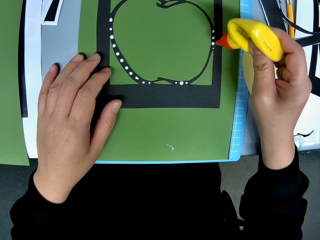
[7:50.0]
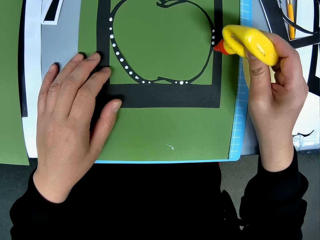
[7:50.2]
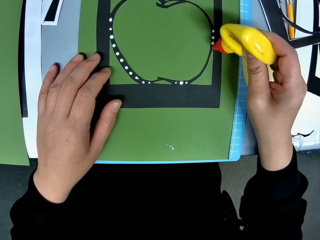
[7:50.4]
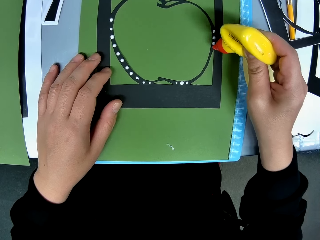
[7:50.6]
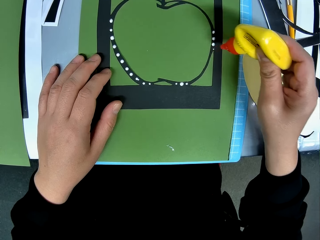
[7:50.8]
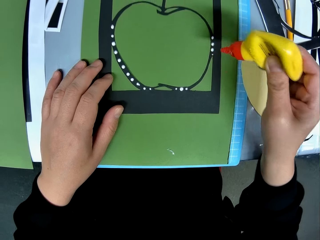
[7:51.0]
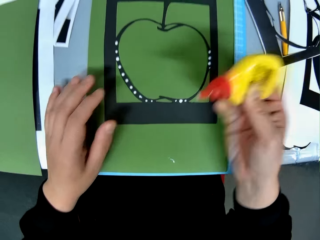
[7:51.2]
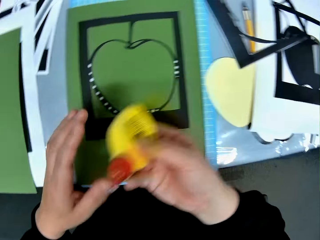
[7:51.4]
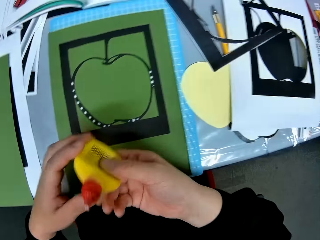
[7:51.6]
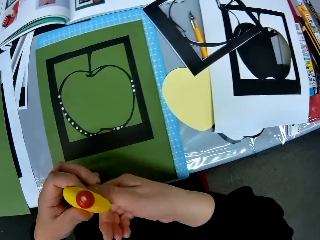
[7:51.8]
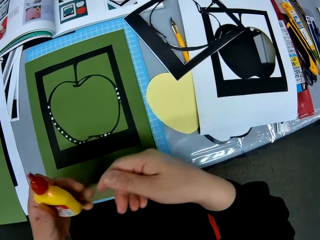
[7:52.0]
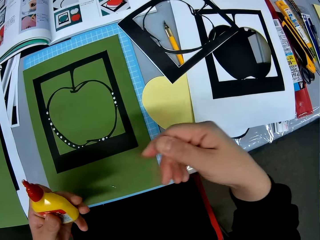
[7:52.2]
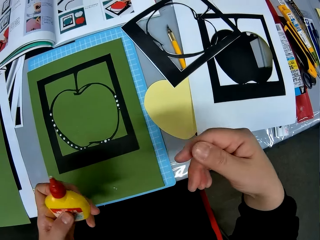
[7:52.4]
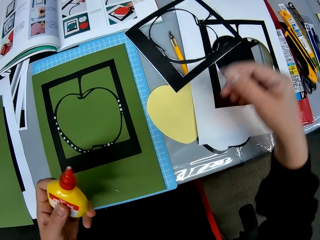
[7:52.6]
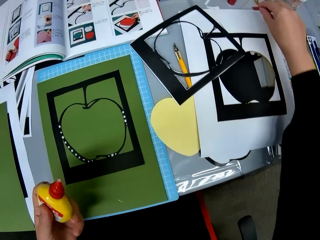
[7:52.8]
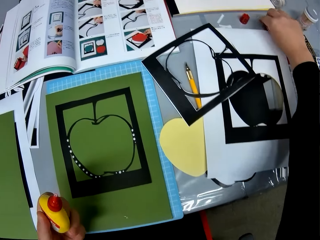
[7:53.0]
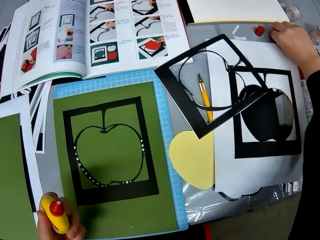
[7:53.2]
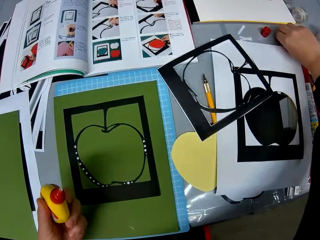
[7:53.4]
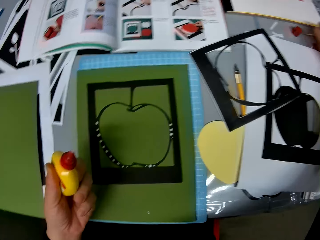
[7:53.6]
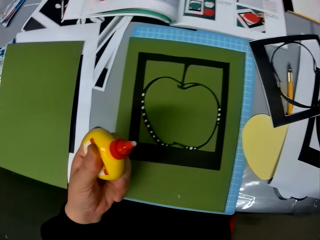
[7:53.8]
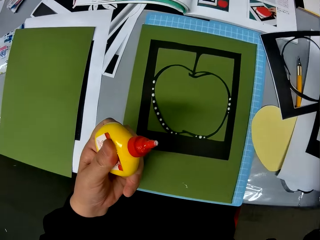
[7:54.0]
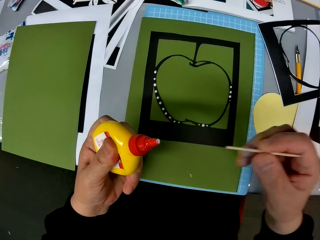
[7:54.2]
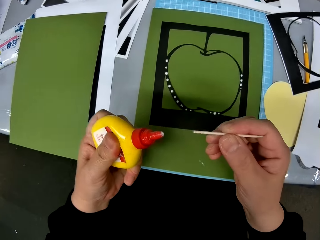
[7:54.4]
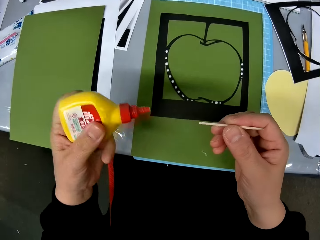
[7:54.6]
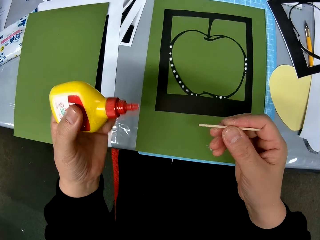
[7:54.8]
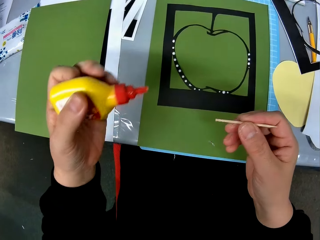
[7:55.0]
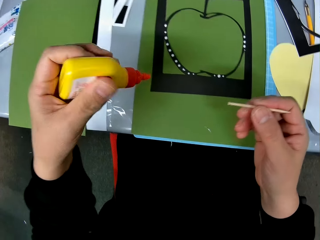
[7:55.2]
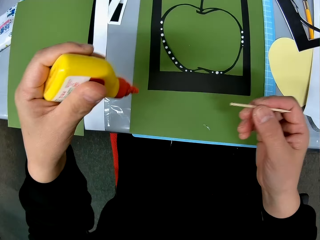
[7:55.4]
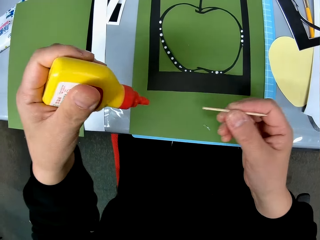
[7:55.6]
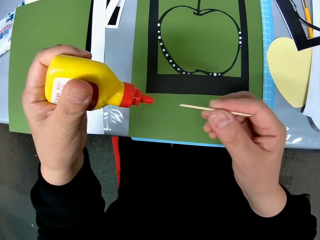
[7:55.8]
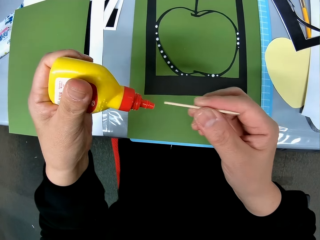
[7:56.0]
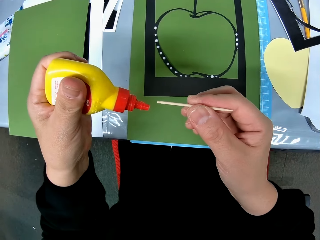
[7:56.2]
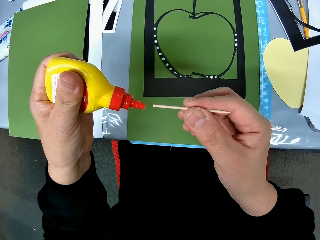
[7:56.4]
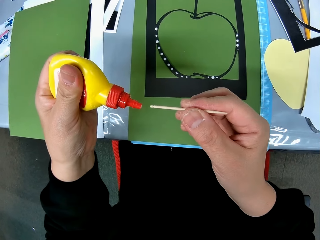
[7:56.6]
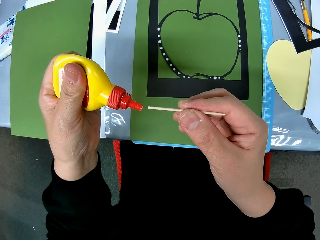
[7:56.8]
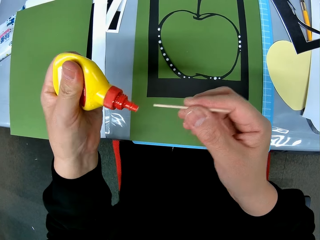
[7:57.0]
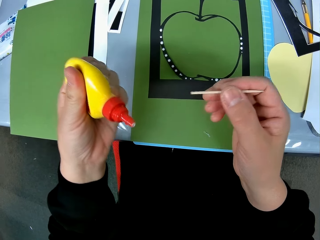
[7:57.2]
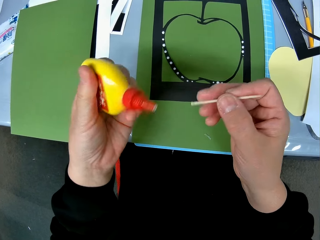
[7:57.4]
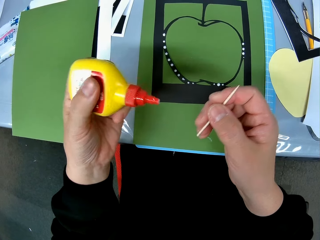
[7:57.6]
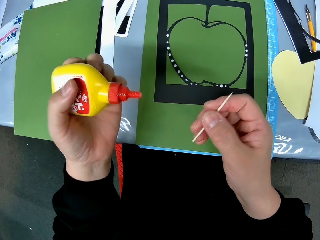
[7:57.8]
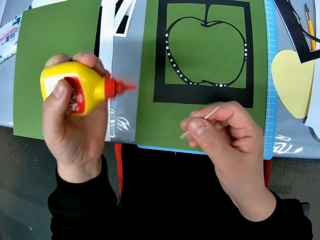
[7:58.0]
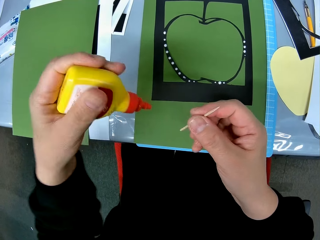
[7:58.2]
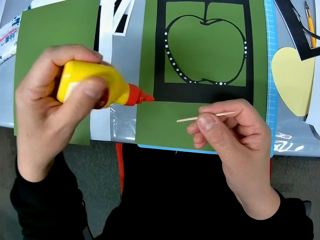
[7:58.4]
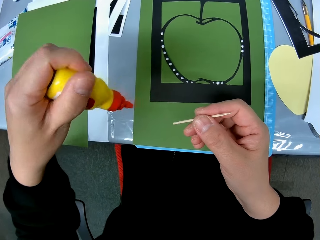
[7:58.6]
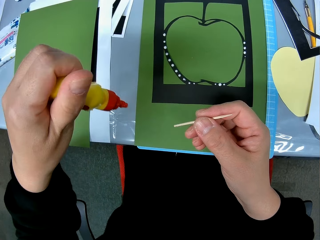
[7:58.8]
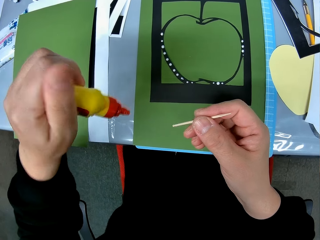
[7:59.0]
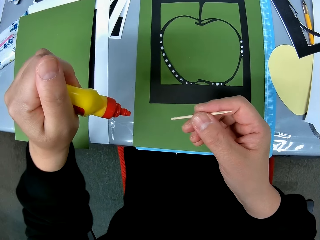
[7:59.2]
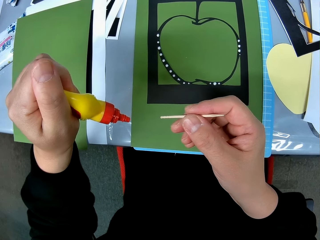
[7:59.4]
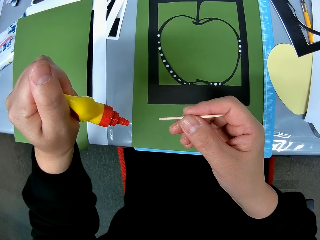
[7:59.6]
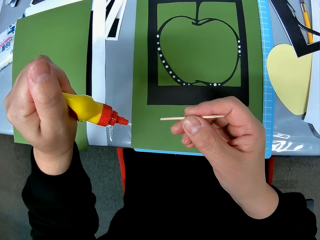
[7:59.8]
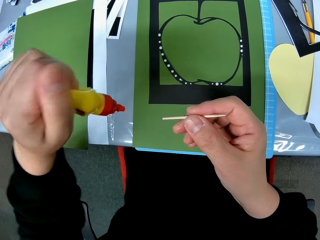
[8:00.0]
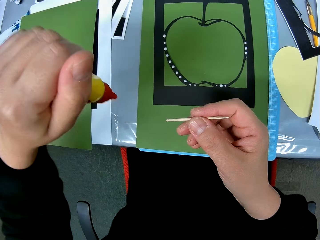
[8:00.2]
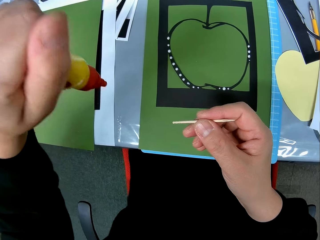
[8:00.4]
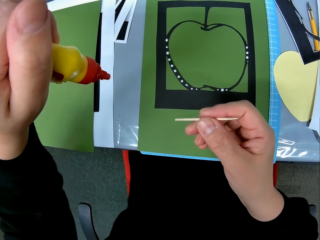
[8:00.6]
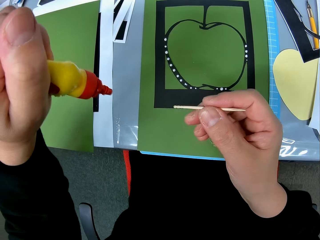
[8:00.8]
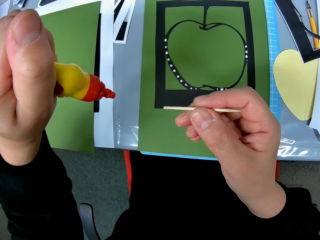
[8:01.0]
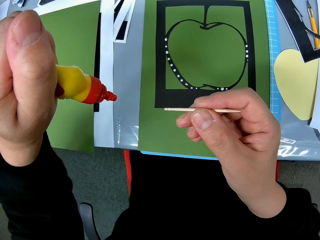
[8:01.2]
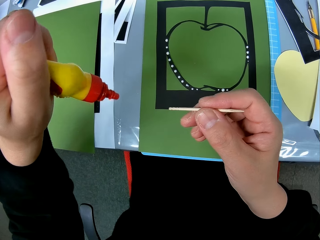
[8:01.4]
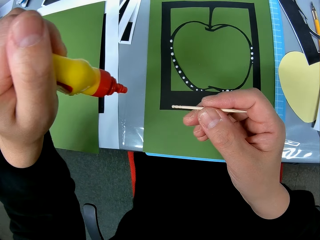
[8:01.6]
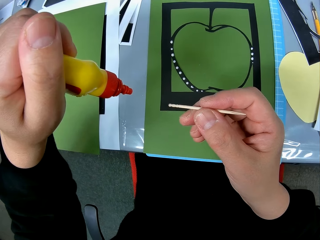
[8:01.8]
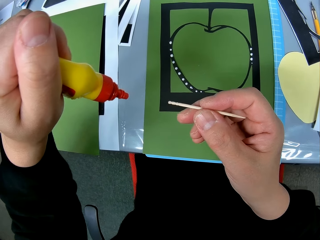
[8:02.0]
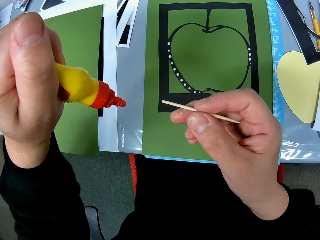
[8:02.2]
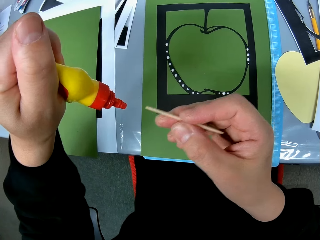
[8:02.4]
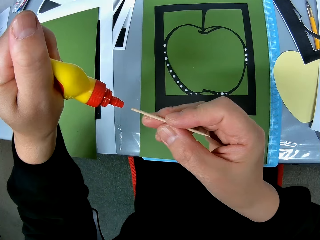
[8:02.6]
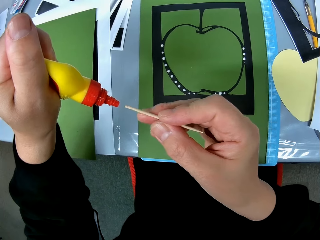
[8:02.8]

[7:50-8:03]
The camera wearer puts the glue in the other hand. They pick up the toothpick from the table. They press the glue bottle.

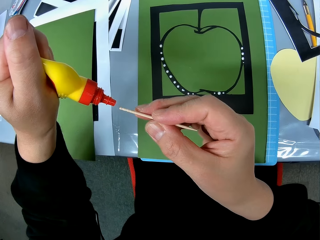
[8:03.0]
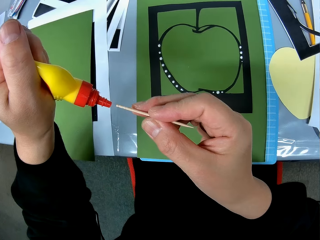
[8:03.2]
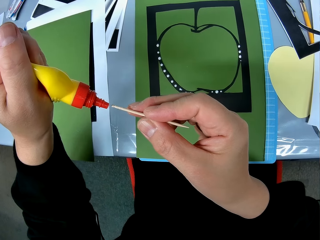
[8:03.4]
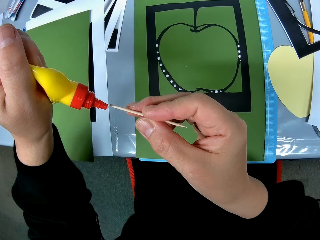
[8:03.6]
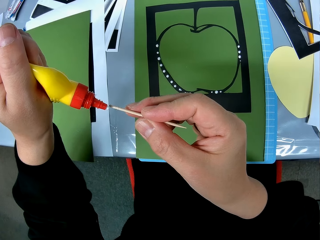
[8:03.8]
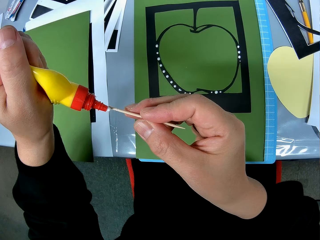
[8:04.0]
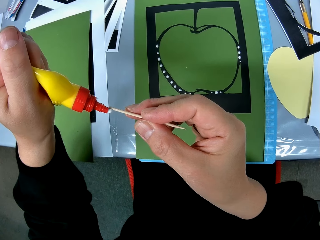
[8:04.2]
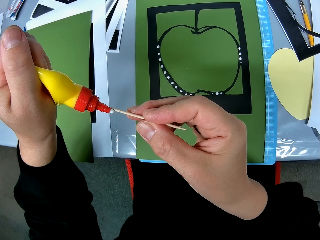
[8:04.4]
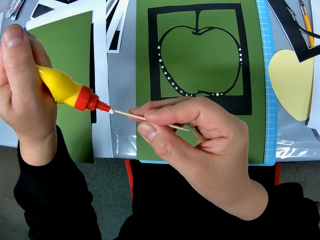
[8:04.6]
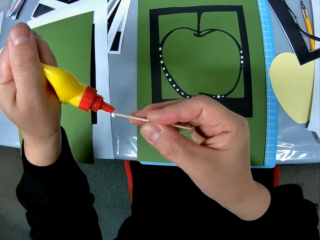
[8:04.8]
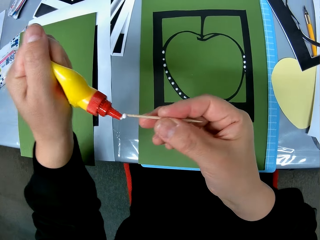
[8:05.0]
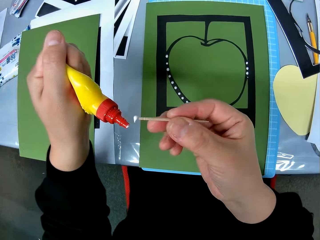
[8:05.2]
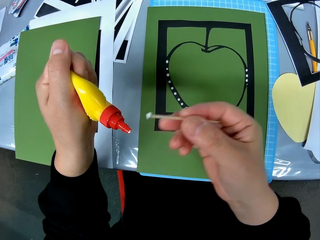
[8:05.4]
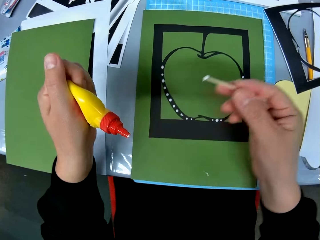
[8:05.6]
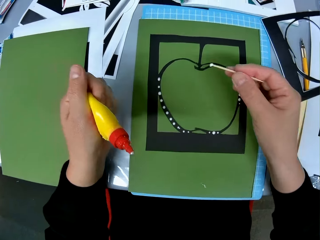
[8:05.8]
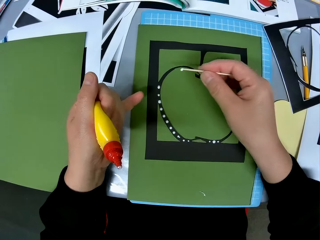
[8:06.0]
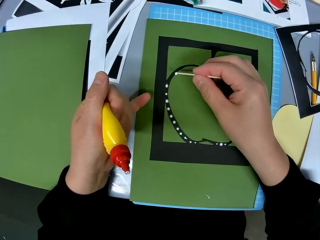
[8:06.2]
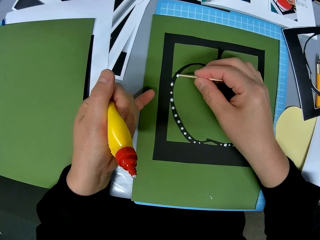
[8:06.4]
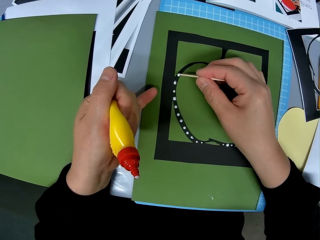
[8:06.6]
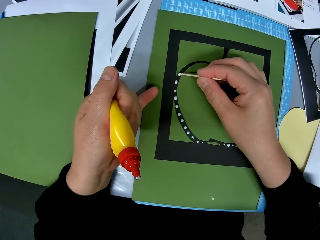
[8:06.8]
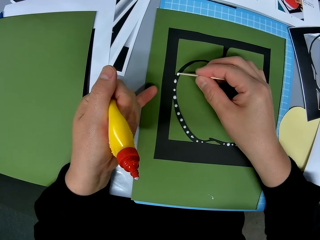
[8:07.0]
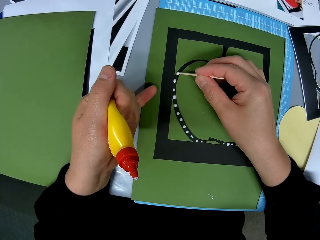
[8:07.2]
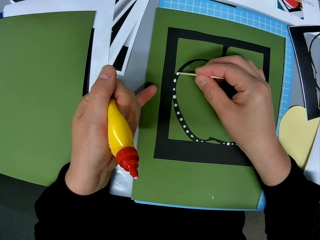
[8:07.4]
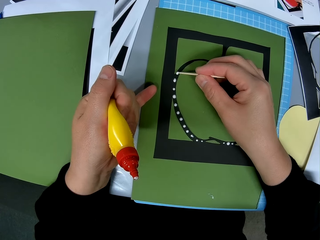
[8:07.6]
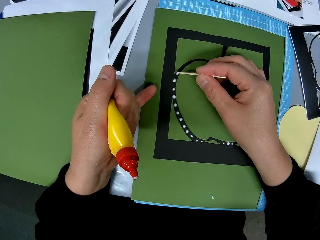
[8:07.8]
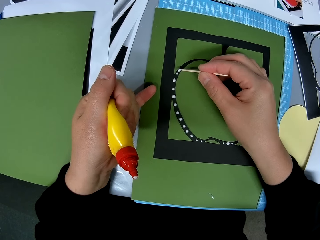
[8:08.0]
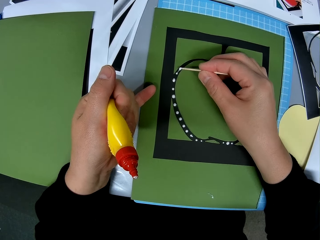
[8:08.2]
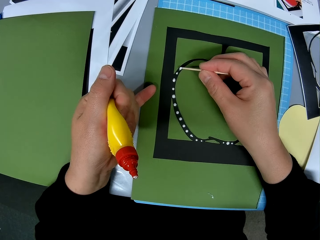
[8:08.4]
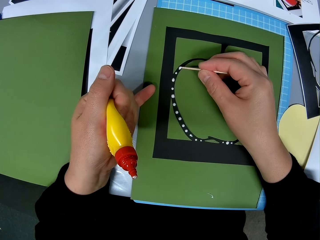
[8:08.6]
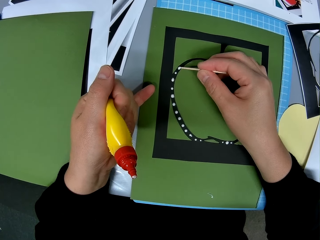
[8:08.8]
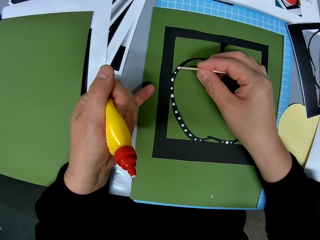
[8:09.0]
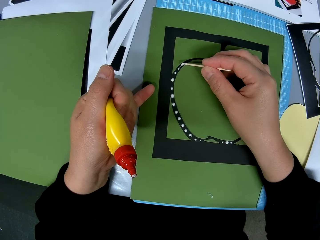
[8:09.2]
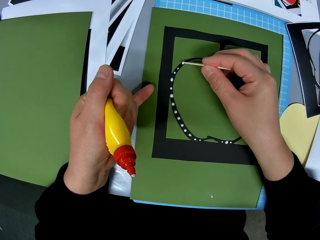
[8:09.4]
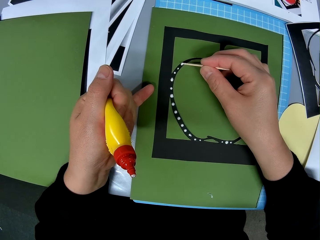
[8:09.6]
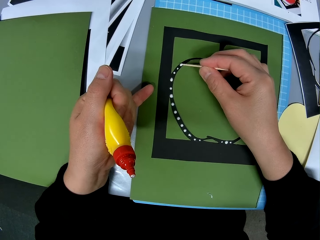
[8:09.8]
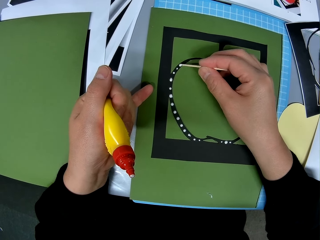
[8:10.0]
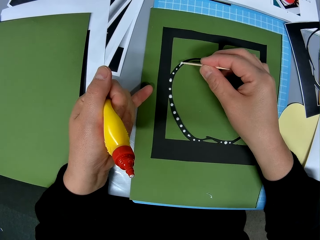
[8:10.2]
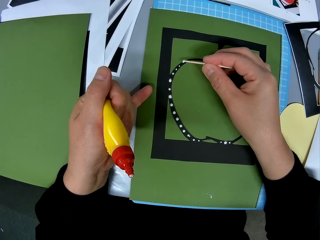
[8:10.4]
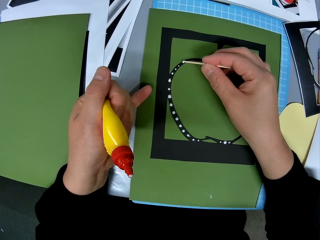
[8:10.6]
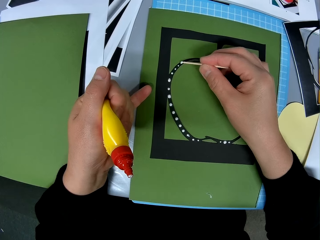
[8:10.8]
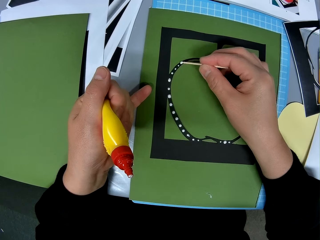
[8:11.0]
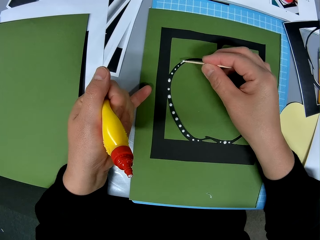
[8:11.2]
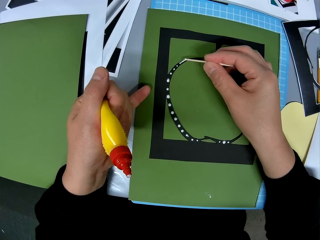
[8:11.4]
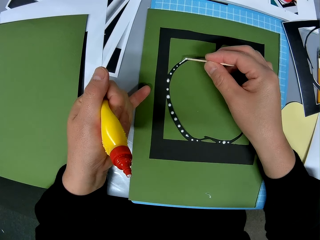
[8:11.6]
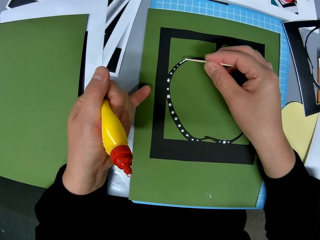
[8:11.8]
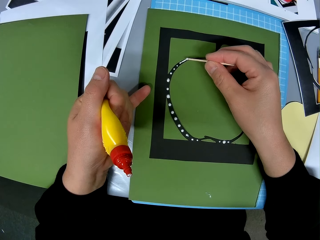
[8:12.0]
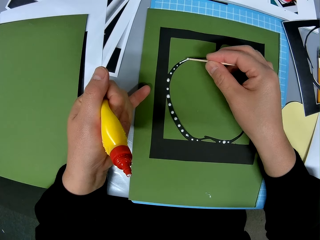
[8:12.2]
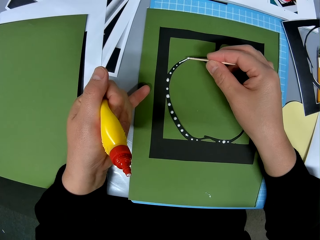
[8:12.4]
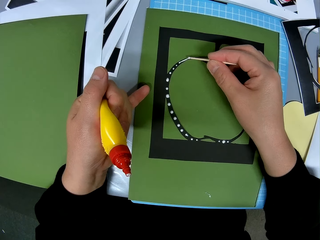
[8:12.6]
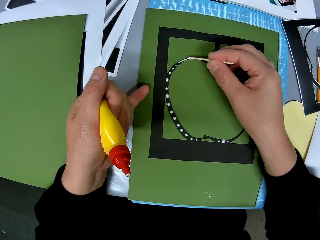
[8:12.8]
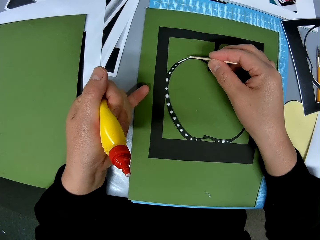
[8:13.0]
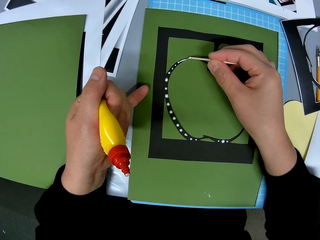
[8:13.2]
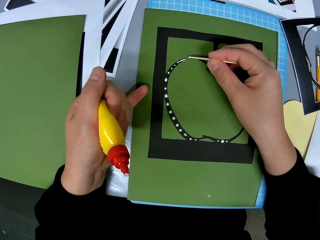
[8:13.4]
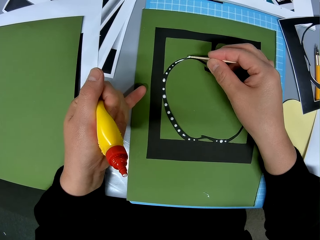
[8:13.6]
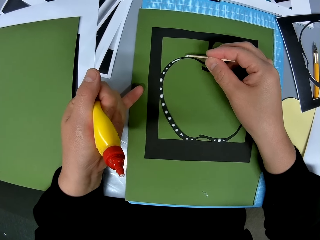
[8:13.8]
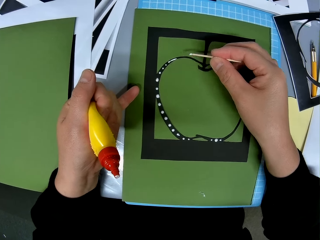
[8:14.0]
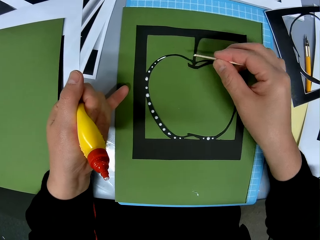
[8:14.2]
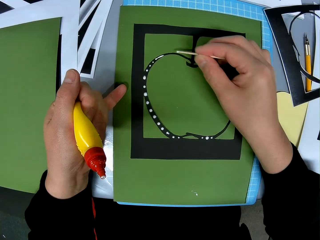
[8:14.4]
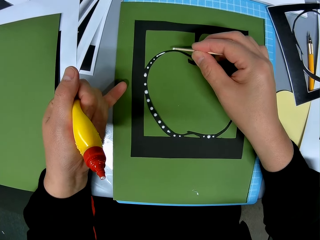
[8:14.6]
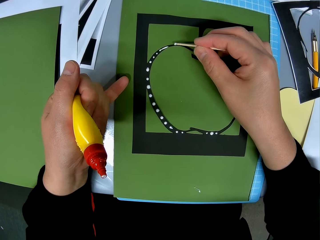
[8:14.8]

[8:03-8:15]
The camera wearer applies glue to the tip of the toothpick. They put the glue on the paper model. They apply glue to the paper template with the toothpick.
